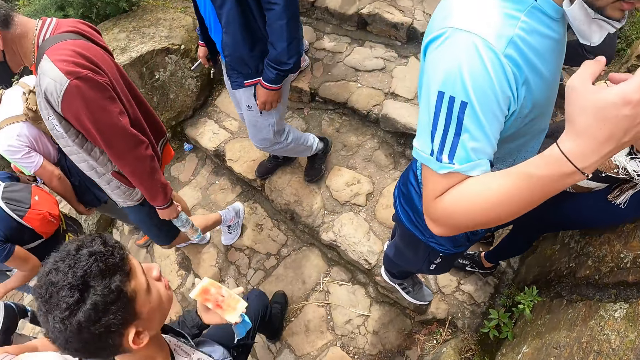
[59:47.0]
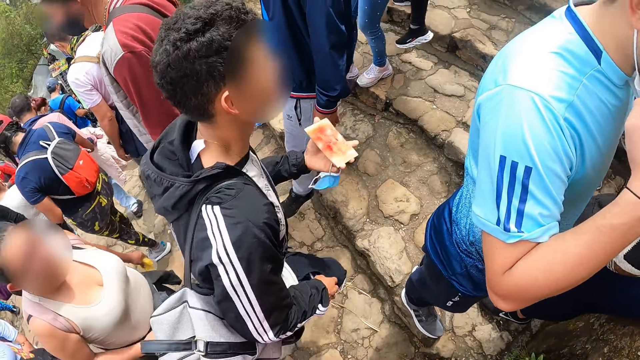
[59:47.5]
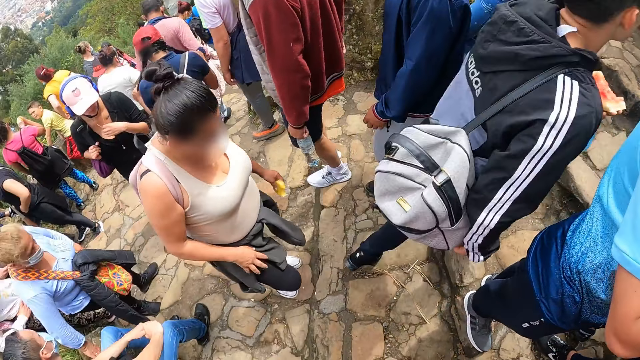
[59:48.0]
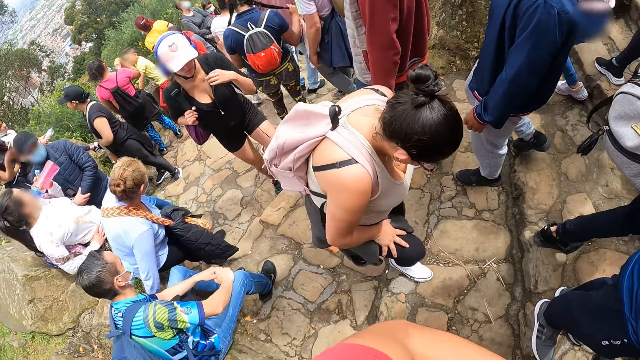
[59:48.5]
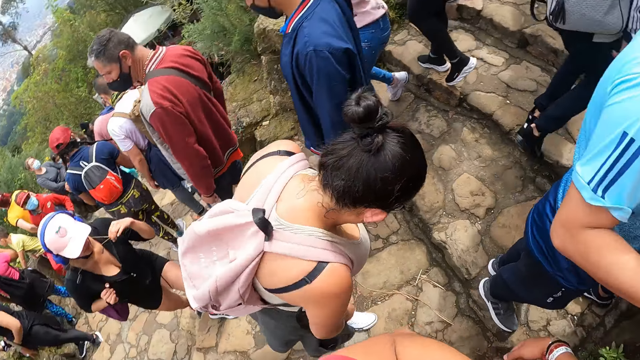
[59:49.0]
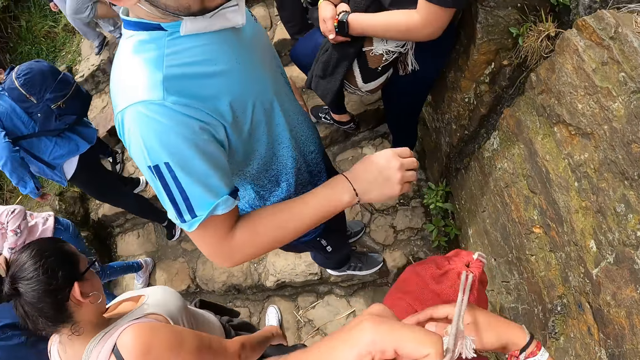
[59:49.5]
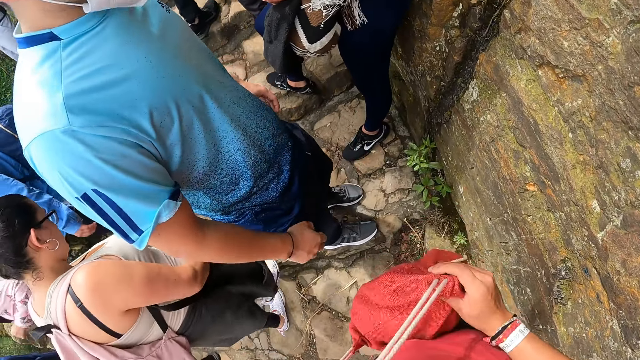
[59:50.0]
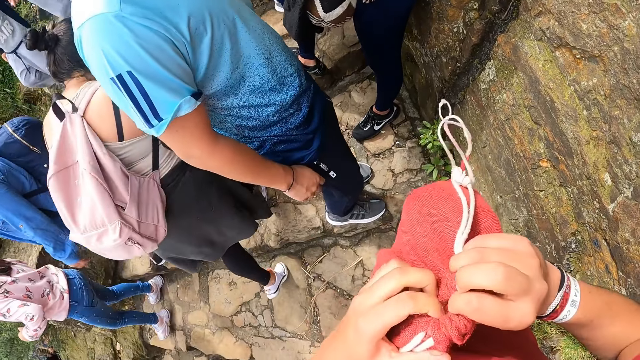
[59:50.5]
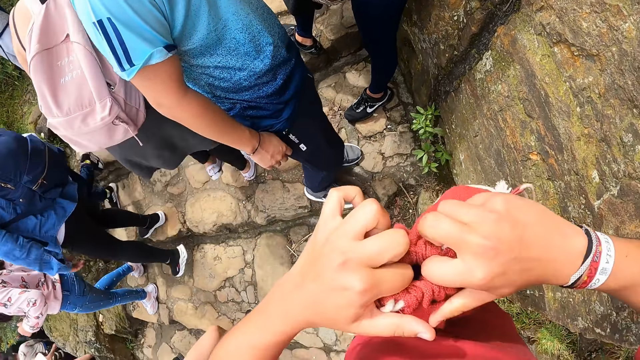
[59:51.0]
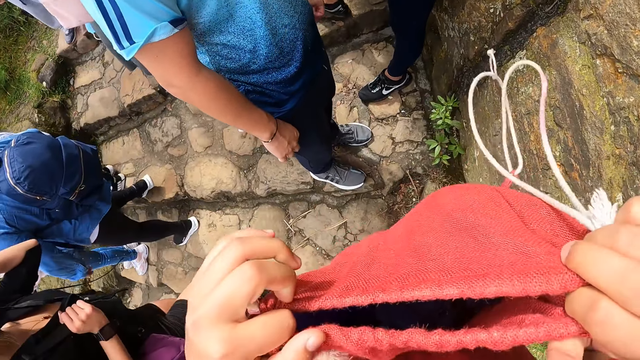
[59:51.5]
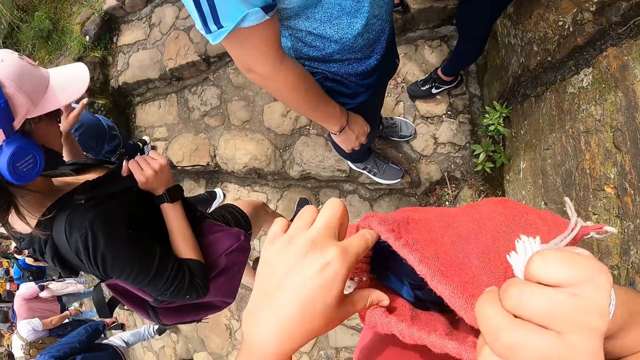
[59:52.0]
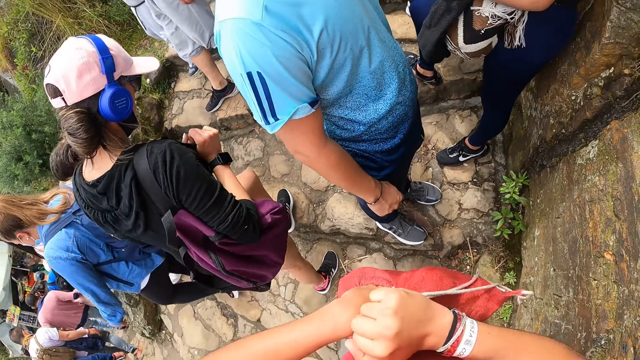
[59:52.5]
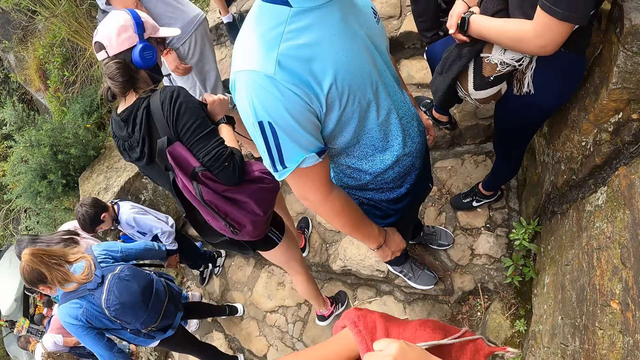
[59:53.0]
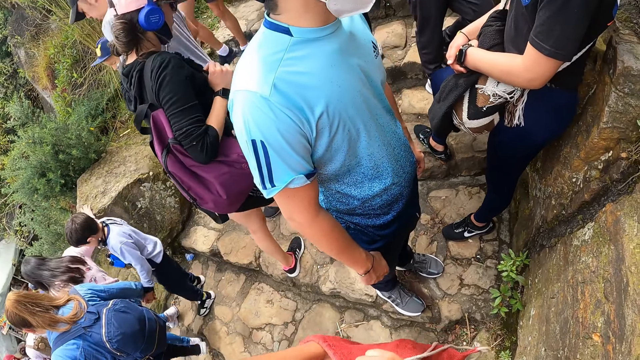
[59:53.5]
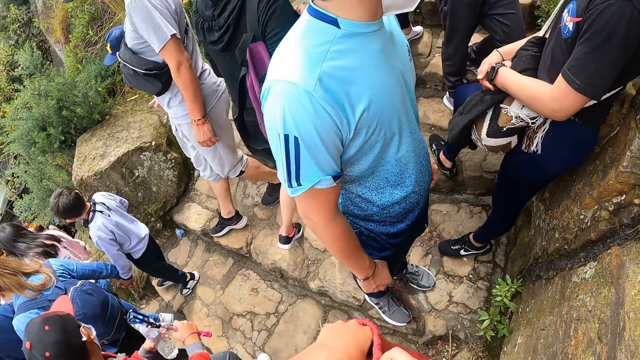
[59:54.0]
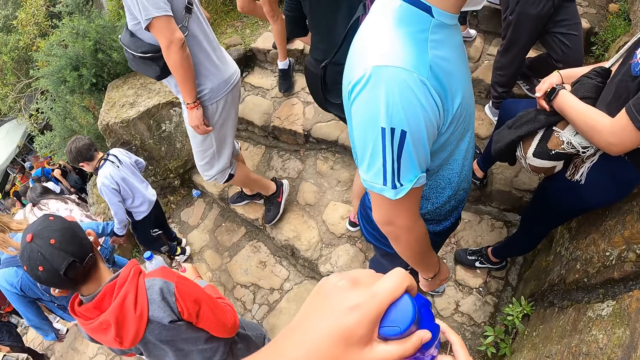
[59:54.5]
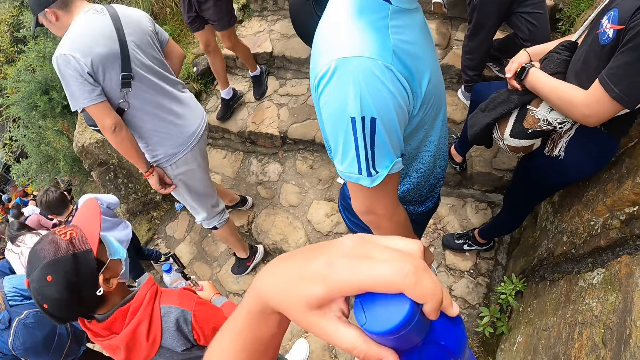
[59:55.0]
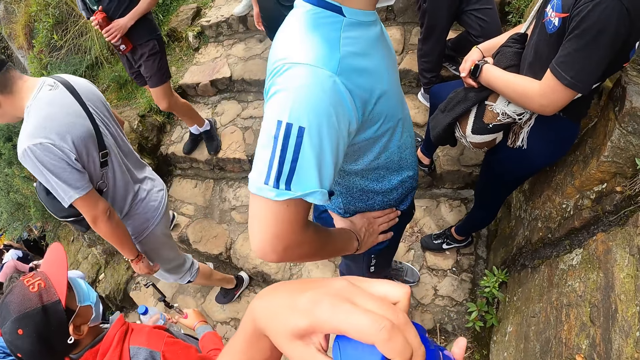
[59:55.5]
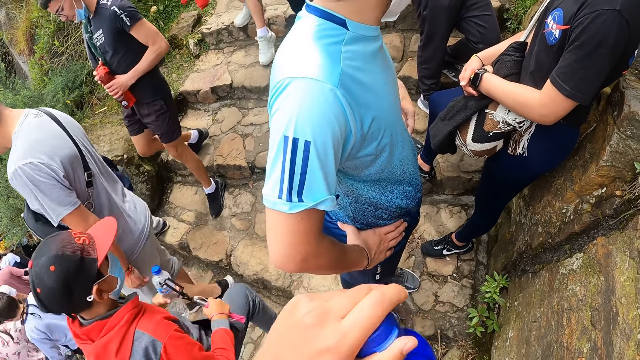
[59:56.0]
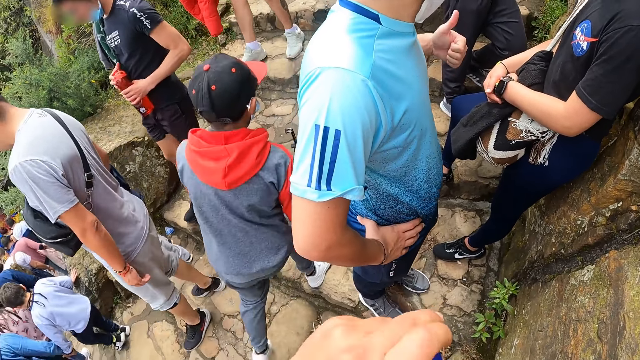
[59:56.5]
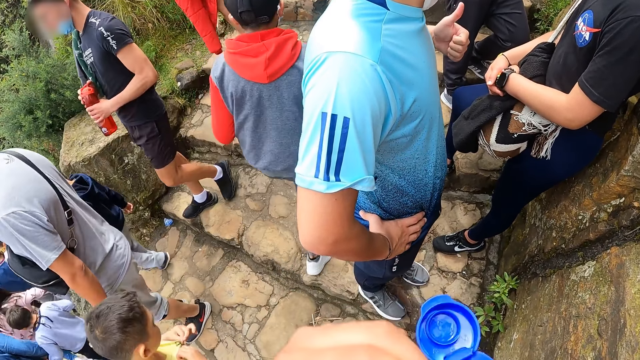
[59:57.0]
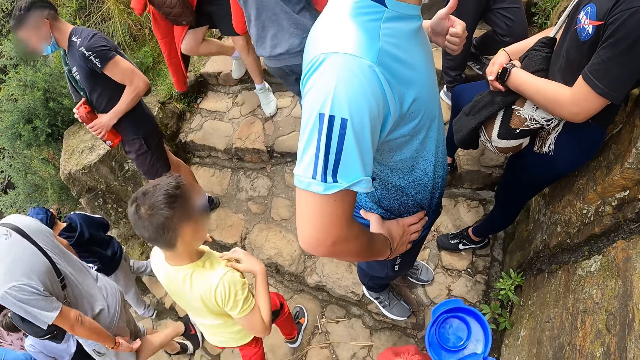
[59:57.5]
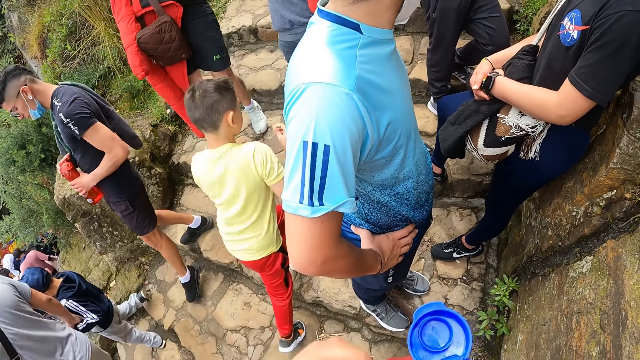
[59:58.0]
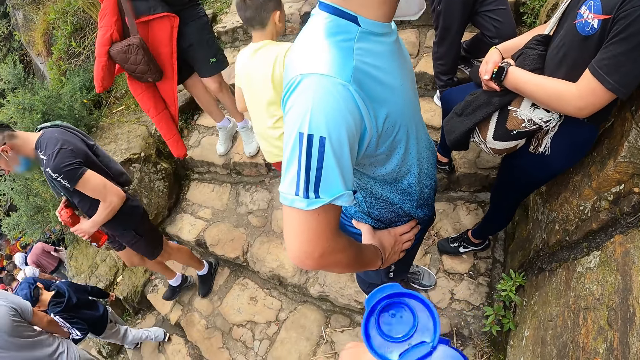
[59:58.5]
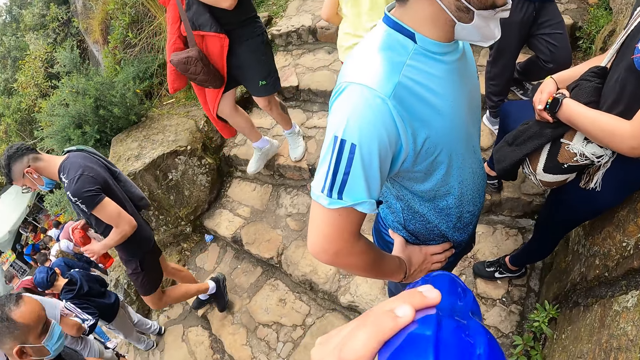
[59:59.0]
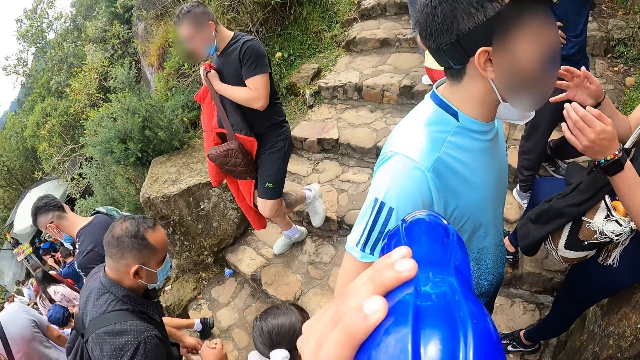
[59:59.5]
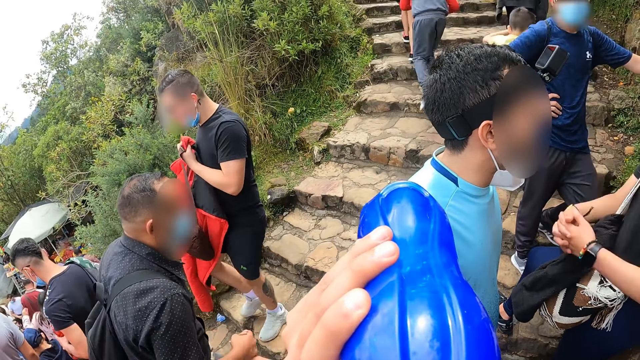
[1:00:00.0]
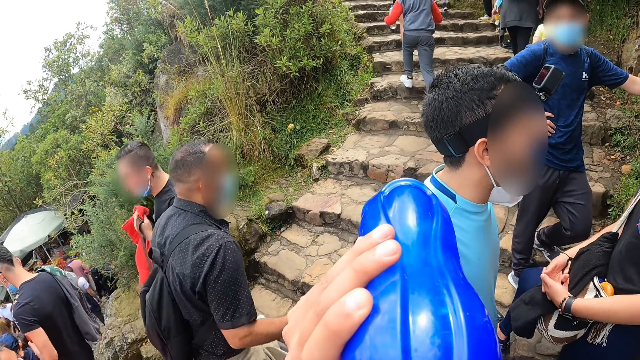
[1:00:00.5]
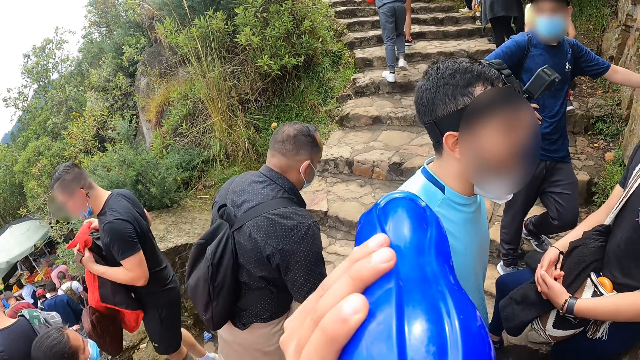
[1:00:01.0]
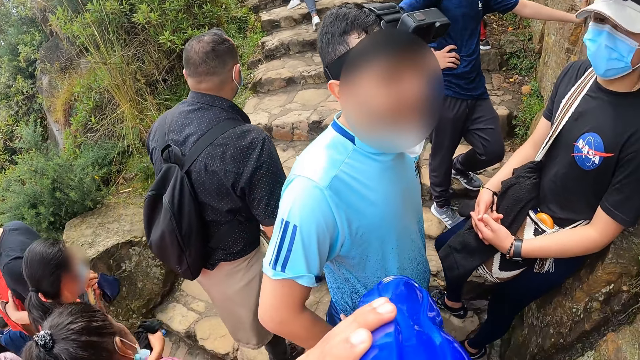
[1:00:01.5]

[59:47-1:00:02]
The man scratches his face with his right hand. The camera wearer pulls off a red bag from his right hand with his left hand. He holds the red bag with his right hand. He opens the red bag with both hands. He brings out a blue bottle from the red bag with his left hand. He opens the blue bottle in his hands with his left hand. He takes a drink from the blue bottle in his left hand. The other man holds his hands together.

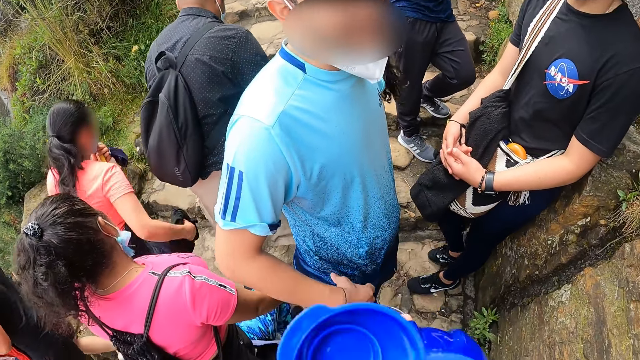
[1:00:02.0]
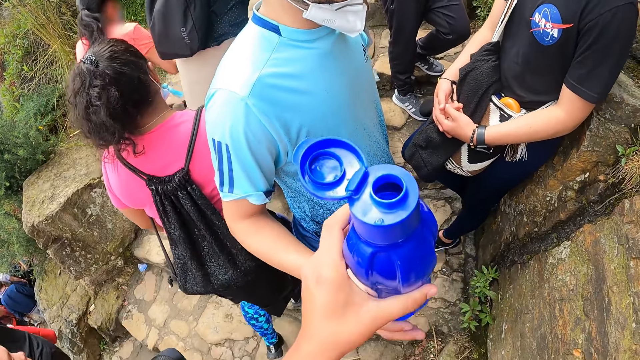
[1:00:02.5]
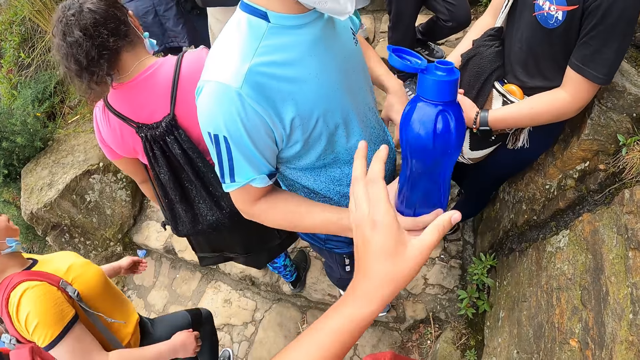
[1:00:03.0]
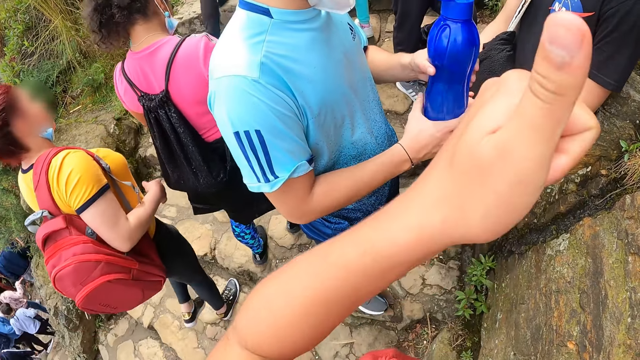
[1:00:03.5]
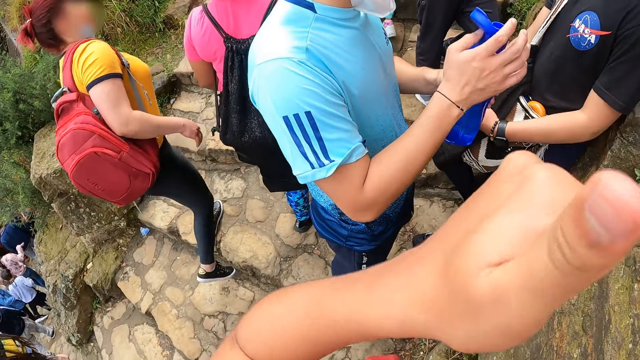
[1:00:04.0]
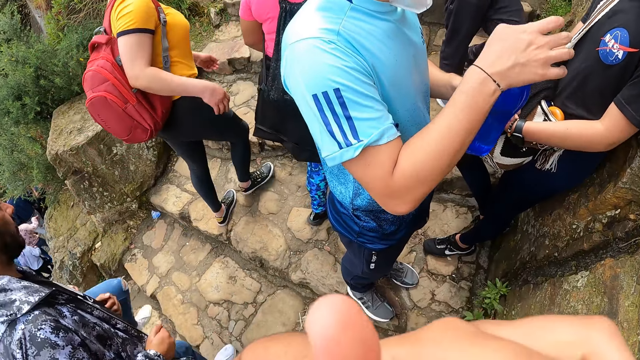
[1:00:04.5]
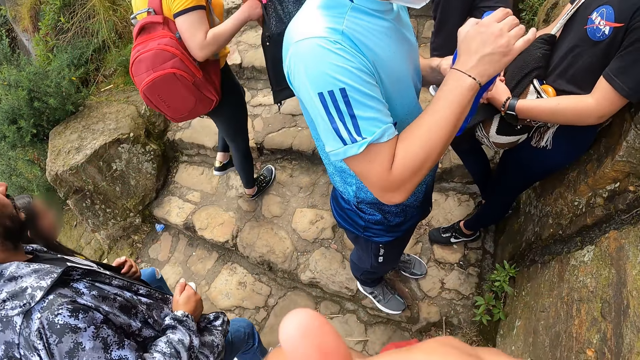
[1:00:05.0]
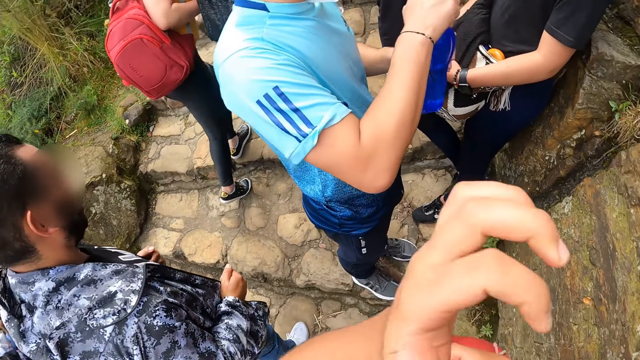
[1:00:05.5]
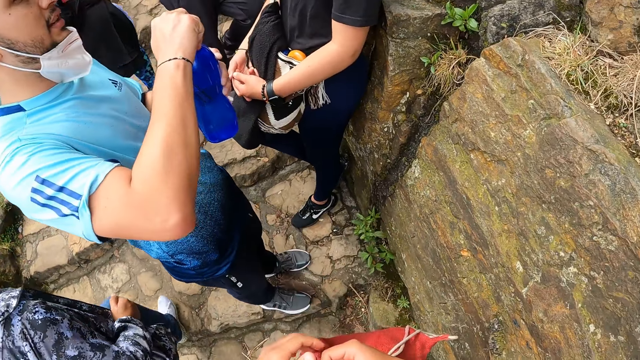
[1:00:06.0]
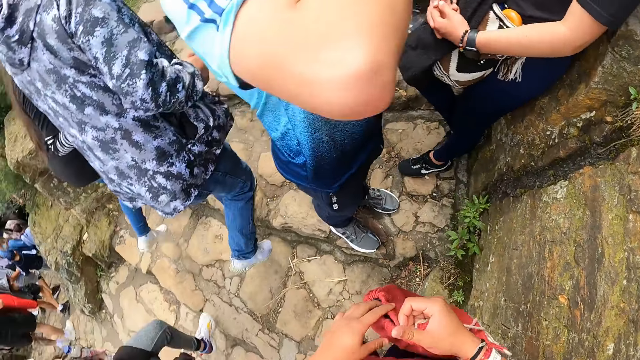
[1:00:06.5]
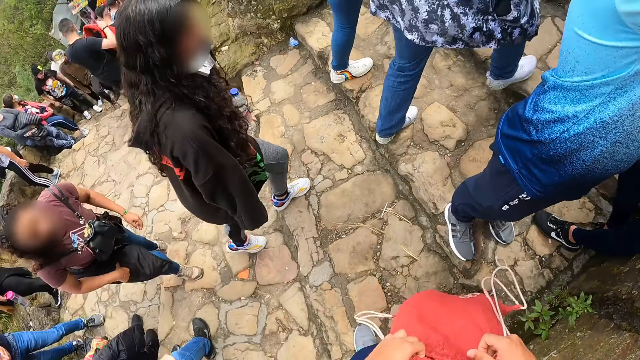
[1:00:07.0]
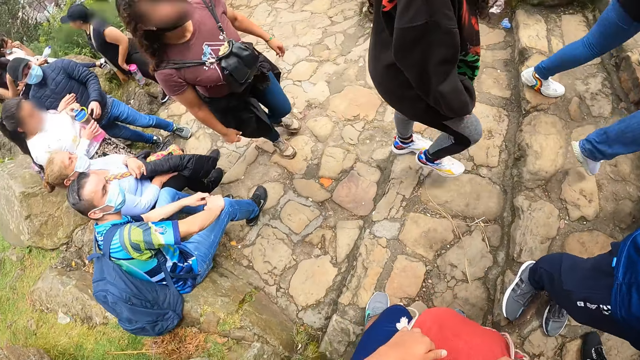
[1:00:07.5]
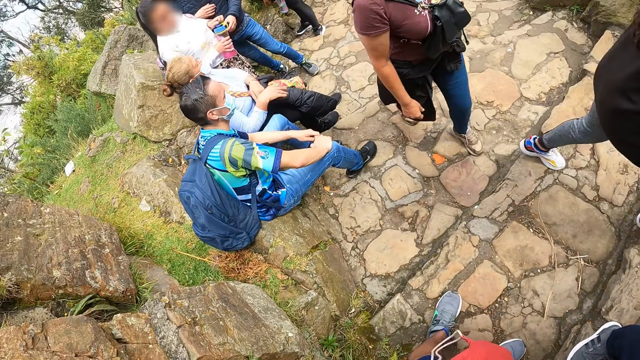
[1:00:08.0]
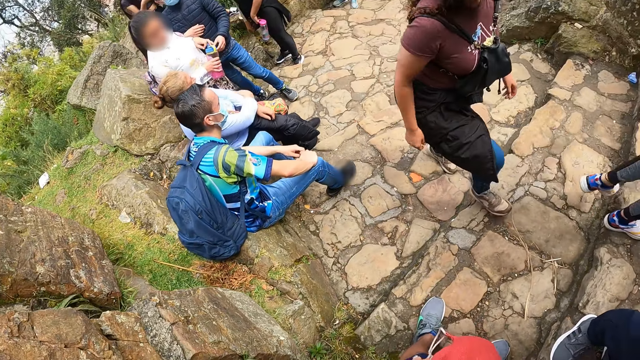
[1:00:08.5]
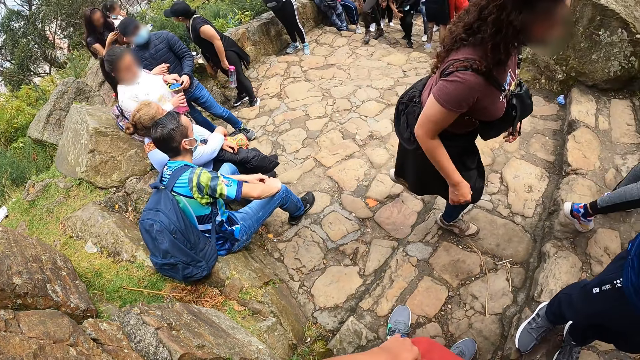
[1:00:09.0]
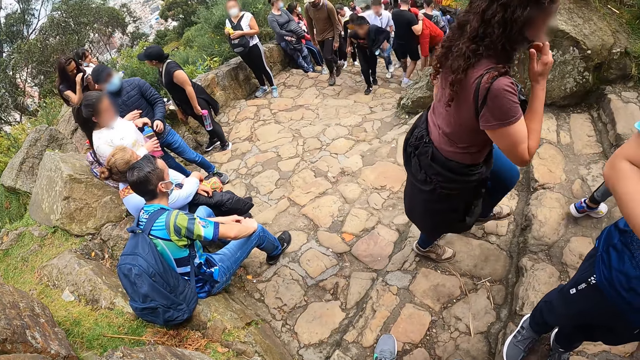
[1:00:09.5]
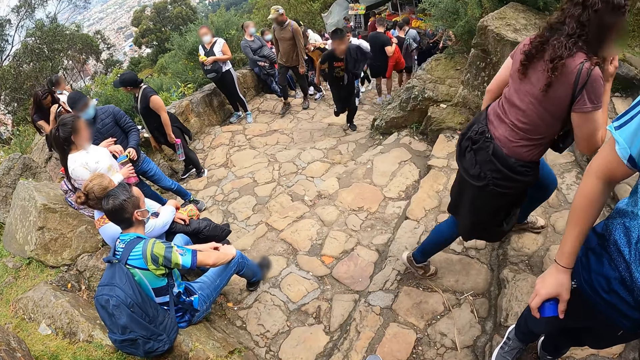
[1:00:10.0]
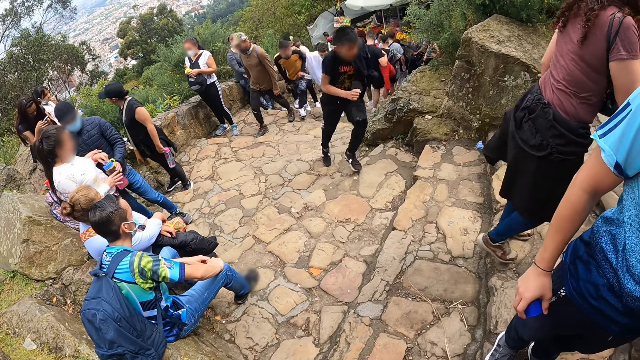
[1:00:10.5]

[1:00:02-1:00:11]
The camera wearer passes the blue bottle in his left hand to a man. The man passes the blue bottle from his right hand to his left hand. The man closes the blue bottle in his left hand with his right hand. The man opens the bottle. The camera wearer puts his left hand in his mouth. He holds the red bag in his right hand with his left hand.
